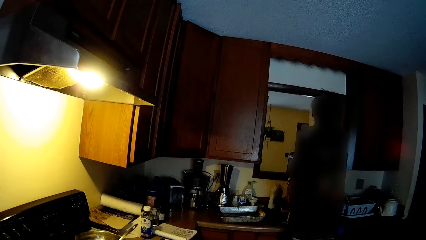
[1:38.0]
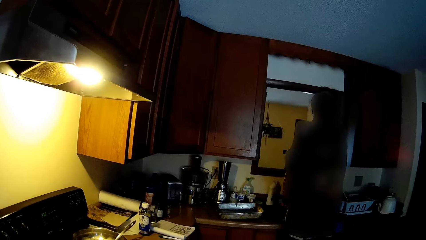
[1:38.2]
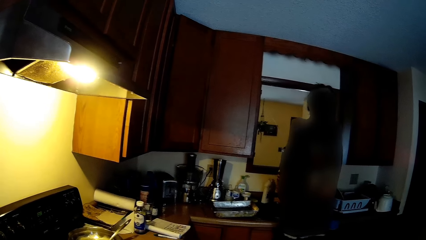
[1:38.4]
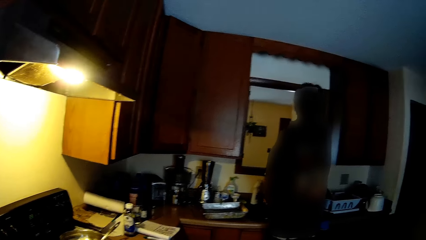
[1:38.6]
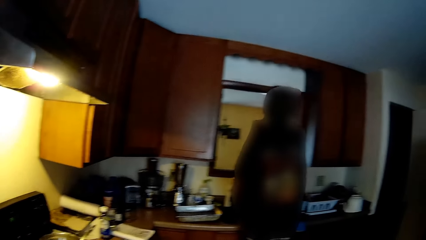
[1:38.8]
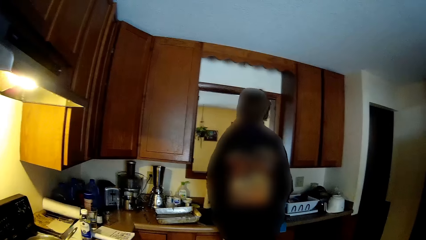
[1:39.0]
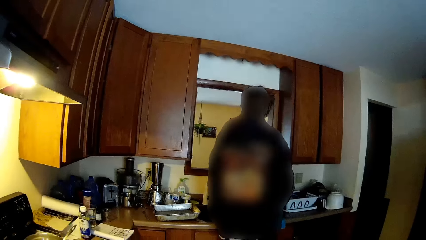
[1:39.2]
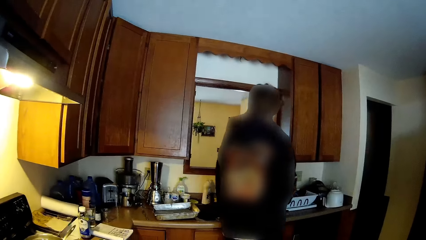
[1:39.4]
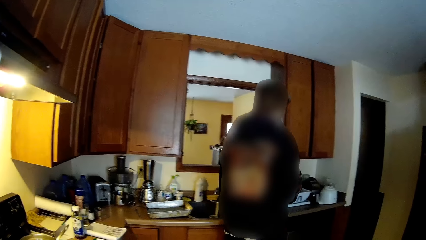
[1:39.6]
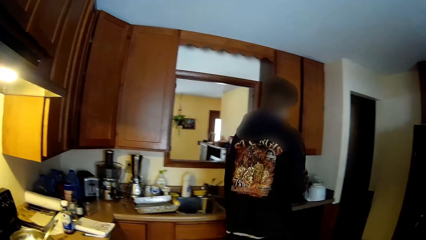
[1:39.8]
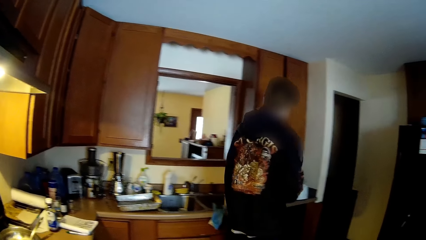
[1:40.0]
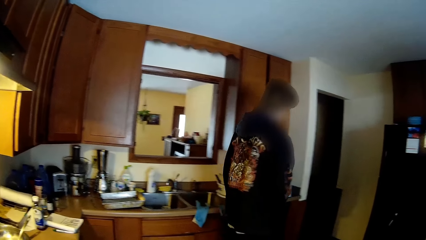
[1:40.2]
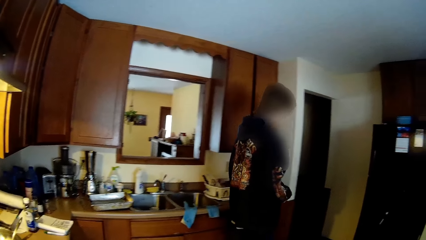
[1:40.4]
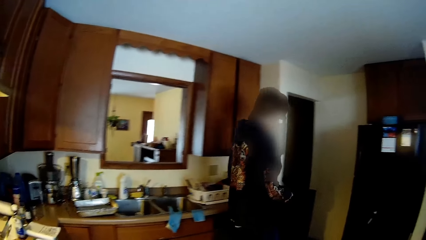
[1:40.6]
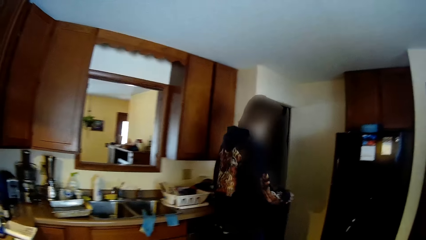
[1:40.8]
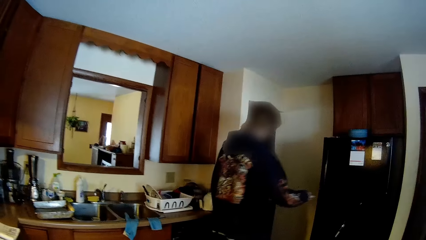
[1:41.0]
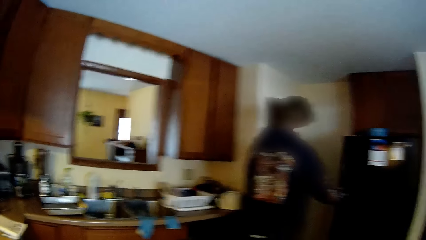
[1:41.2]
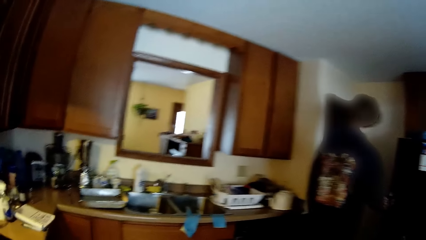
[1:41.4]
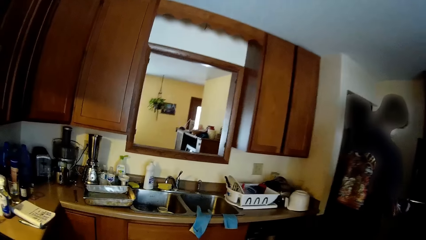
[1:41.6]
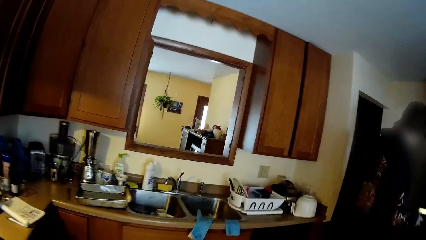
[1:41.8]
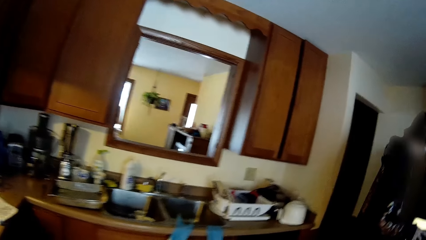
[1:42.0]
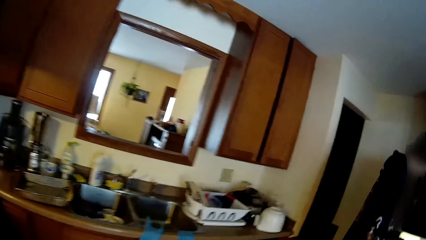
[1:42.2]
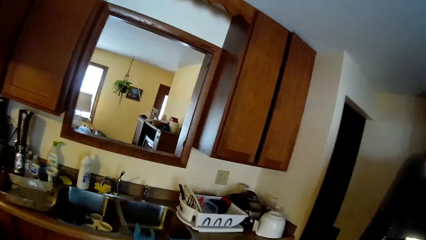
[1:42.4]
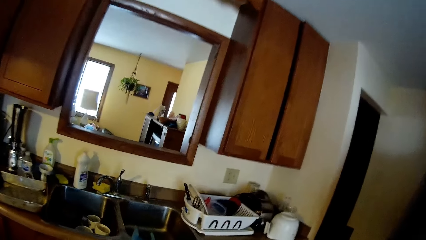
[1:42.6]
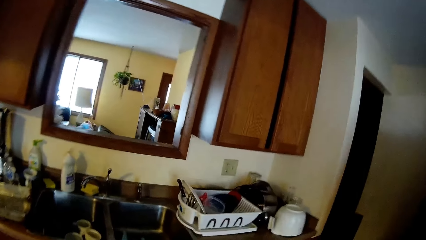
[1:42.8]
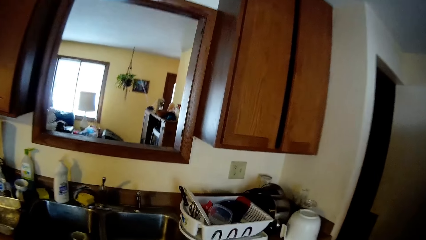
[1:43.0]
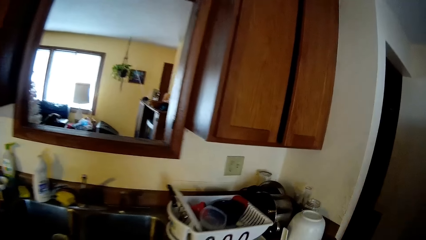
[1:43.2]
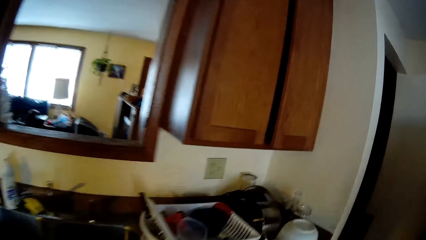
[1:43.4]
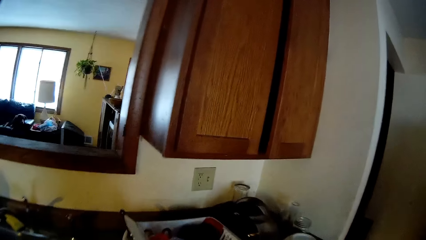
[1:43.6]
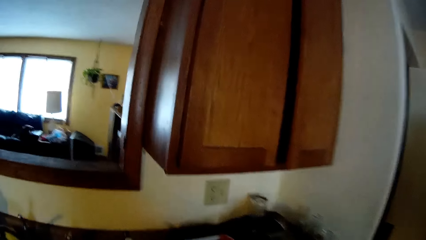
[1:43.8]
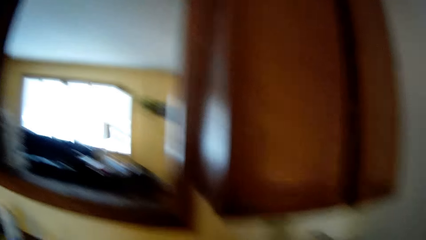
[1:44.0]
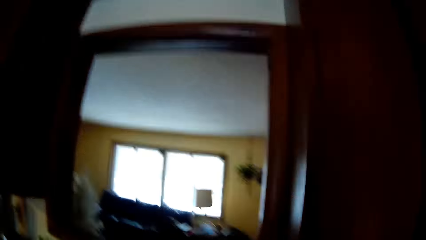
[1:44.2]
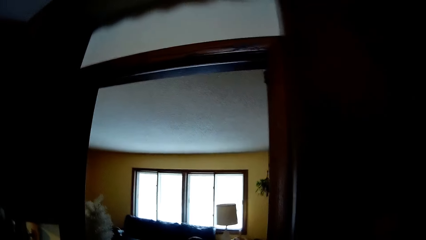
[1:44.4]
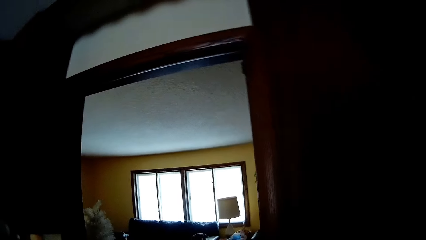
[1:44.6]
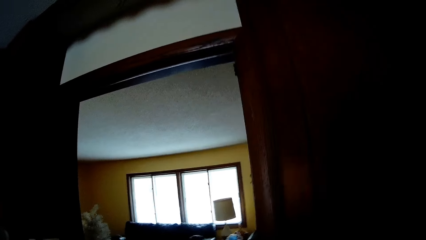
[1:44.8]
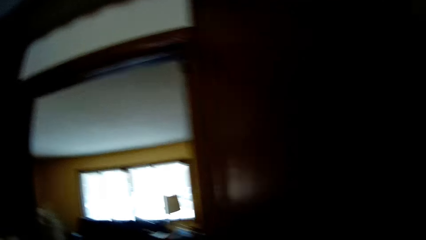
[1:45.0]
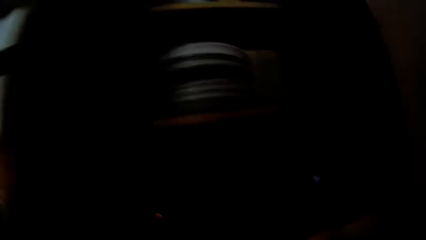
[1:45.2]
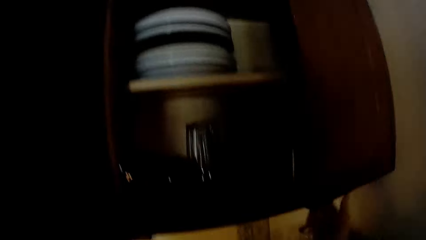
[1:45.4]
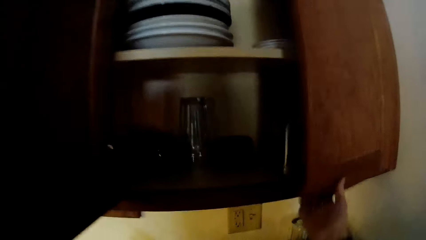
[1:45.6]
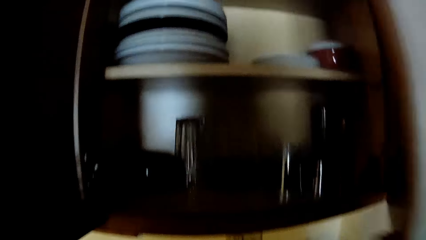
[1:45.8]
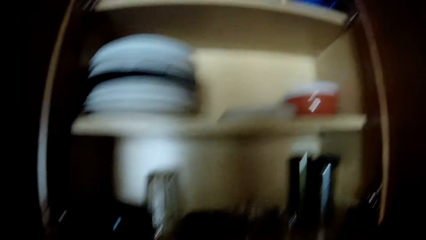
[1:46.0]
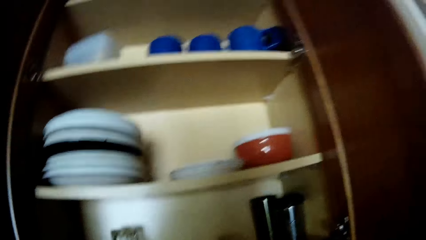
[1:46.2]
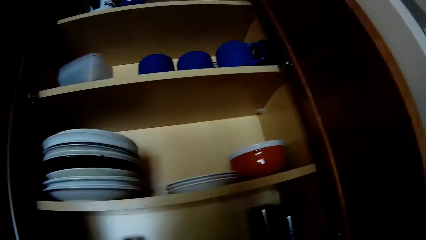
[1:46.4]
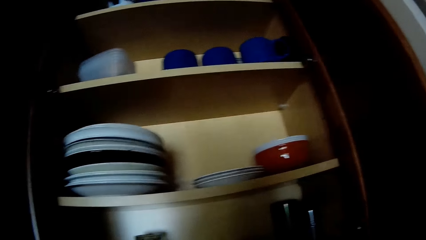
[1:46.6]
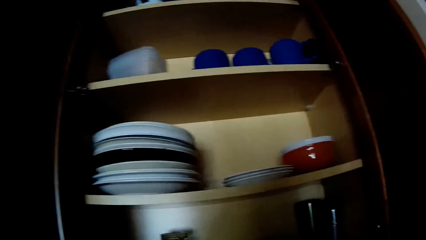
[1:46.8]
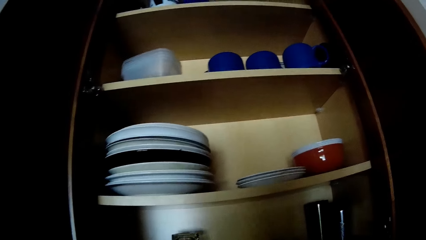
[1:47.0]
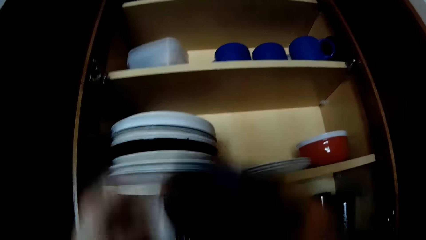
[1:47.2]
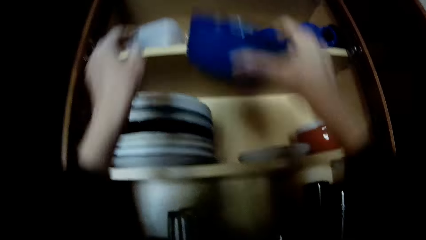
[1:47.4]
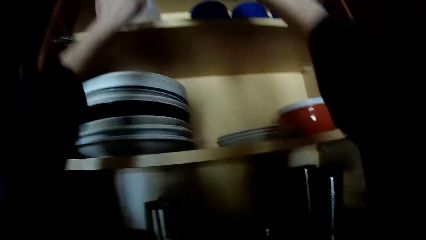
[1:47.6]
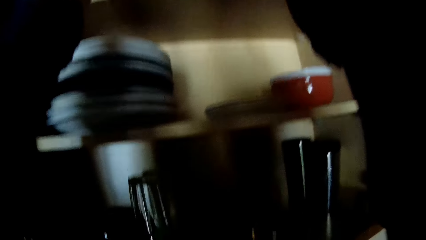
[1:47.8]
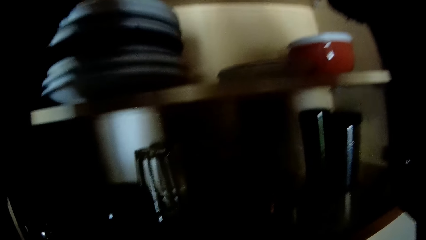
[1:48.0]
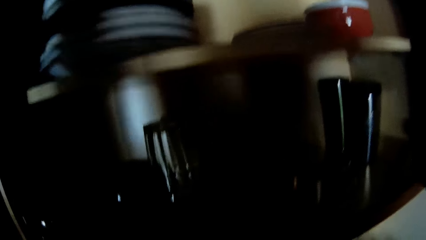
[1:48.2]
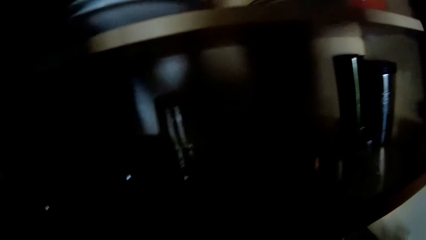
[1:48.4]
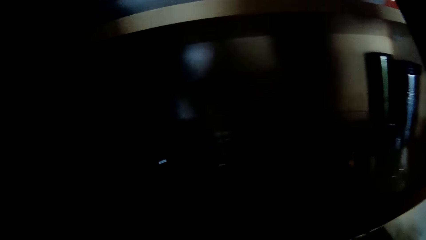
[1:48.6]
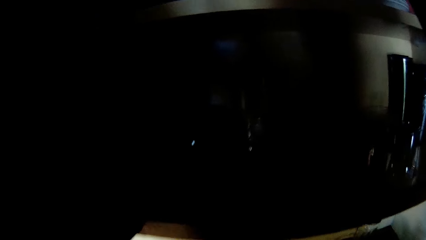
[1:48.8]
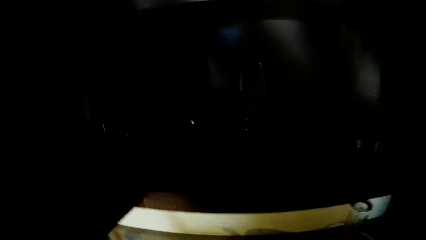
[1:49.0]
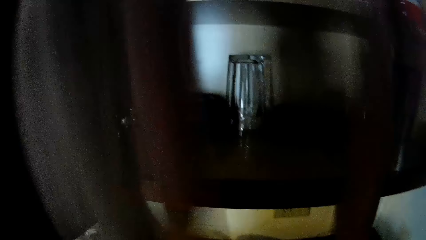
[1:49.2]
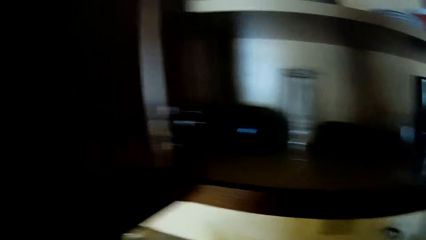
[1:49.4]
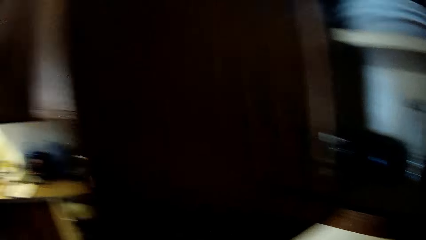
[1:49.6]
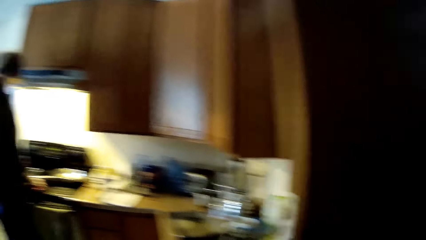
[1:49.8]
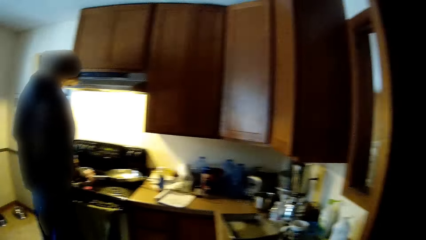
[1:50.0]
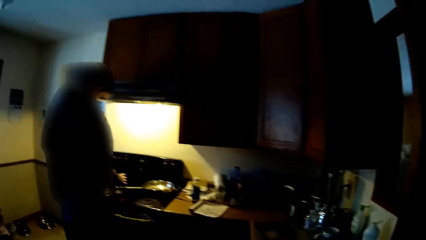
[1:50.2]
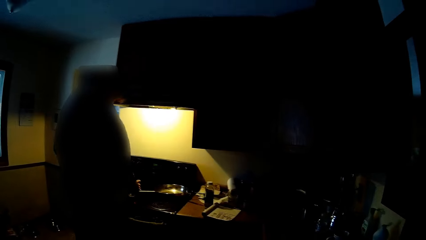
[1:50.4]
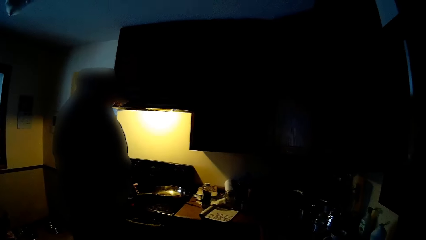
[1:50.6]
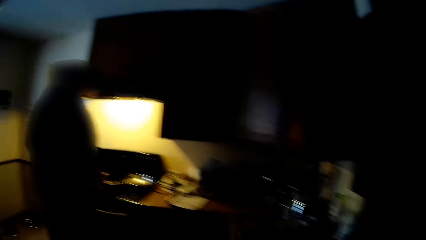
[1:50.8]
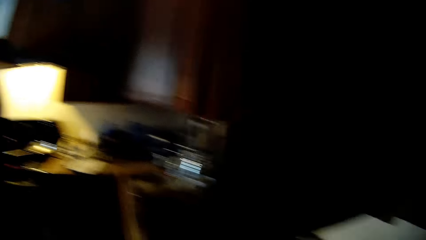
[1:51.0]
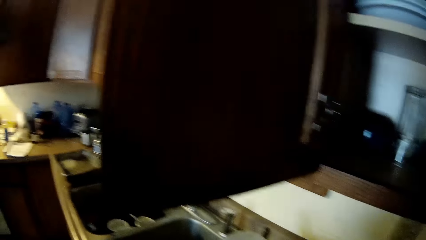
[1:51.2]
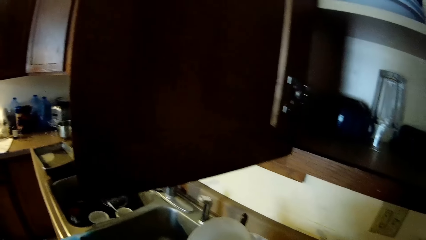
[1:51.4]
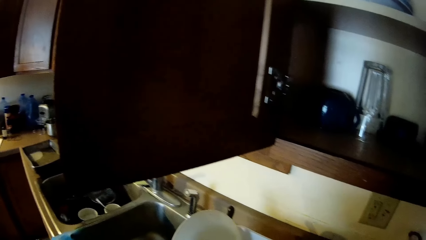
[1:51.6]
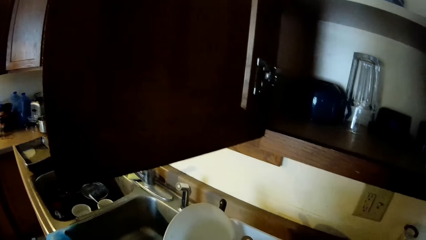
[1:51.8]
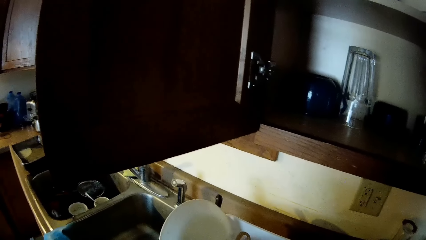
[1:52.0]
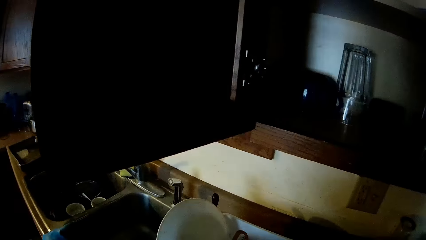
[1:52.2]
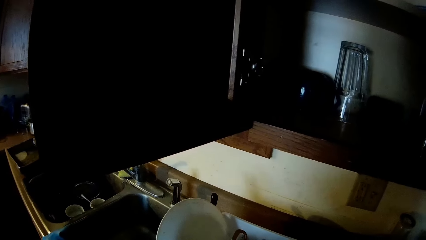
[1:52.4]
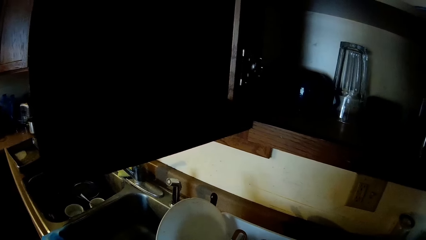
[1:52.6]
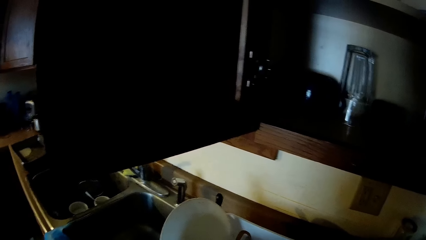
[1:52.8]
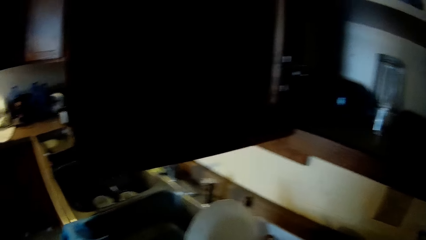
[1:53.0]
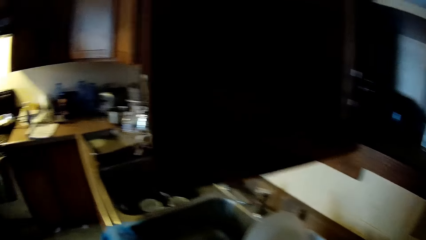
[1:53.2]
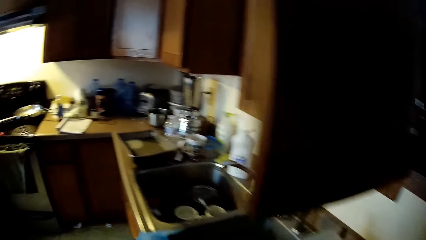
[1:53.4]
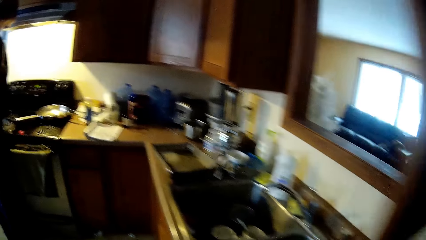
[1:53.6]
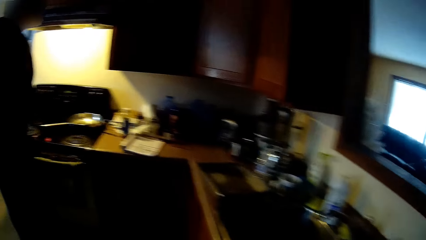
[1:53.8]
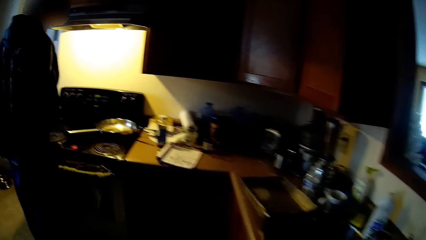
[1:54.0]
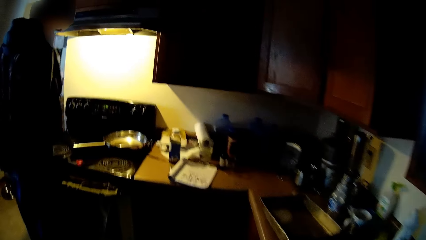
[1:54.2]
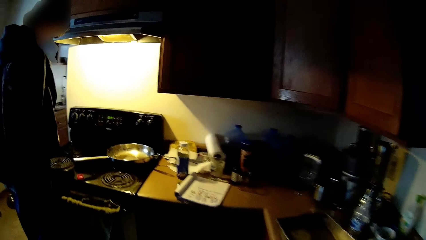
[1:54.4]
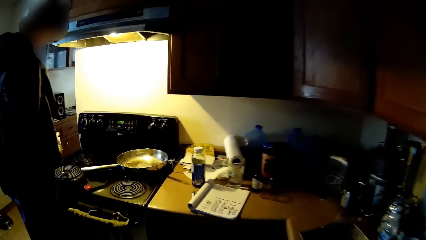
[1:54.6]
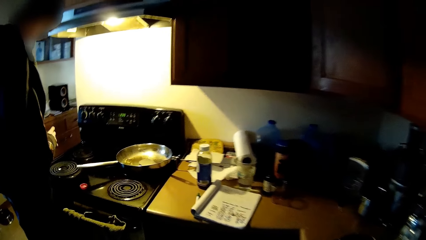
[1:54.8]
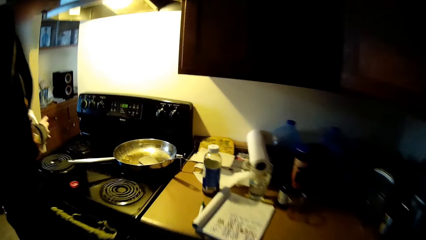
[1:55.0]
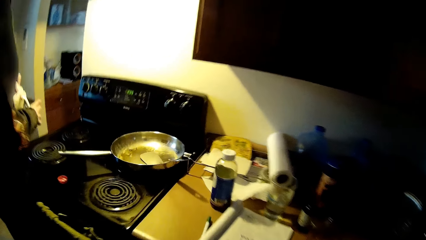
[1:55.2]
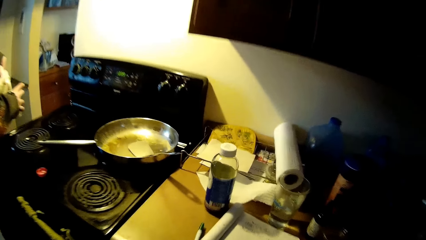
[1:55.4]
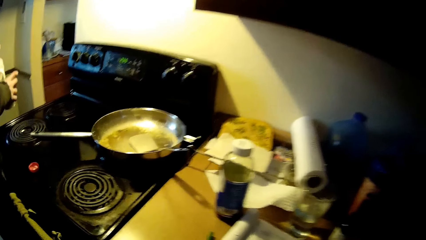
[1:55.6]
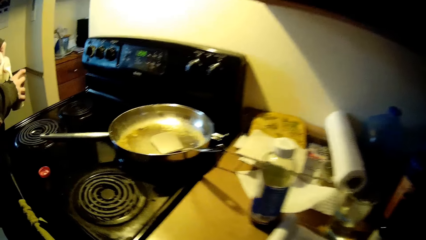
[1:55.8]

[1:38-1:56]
The man walks towards a refrigerator and opens the refrigerator with his right hand. The camera wearer opens a cupboard with his right hand. He puts a bowl in the cupboard with his right hand and puts his left hand into the cupboard. The man stands in front of a cooker. The camera wearer walks around the kitchen.
